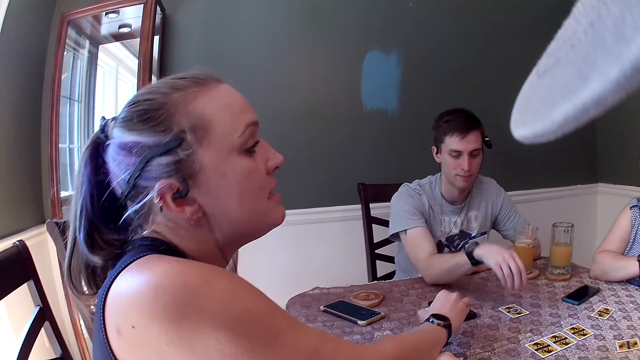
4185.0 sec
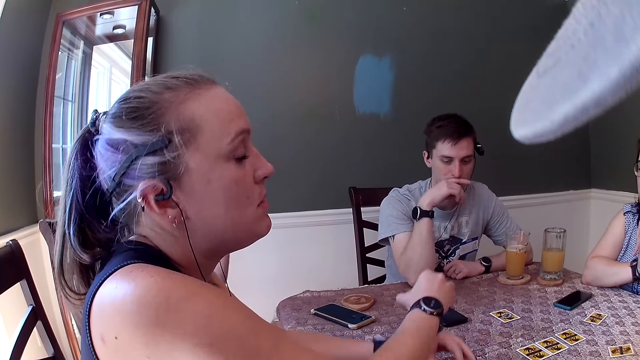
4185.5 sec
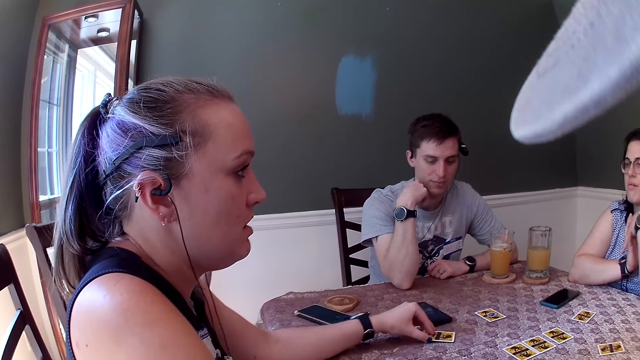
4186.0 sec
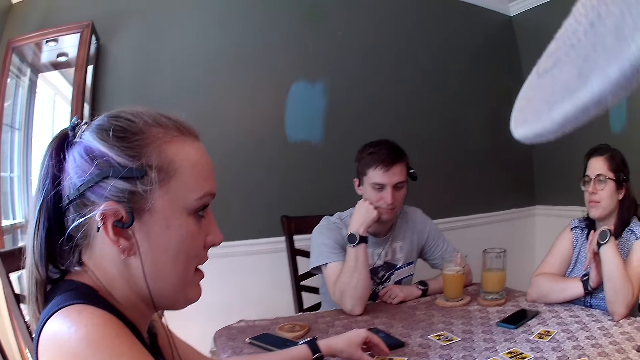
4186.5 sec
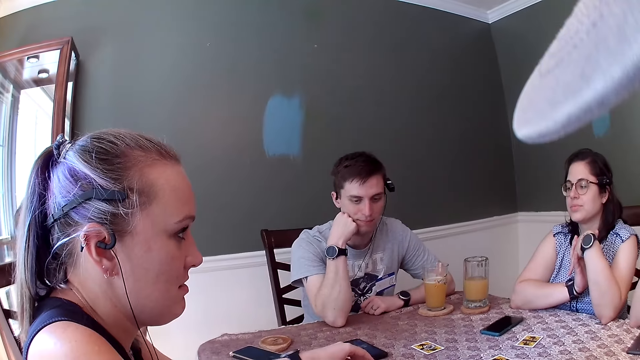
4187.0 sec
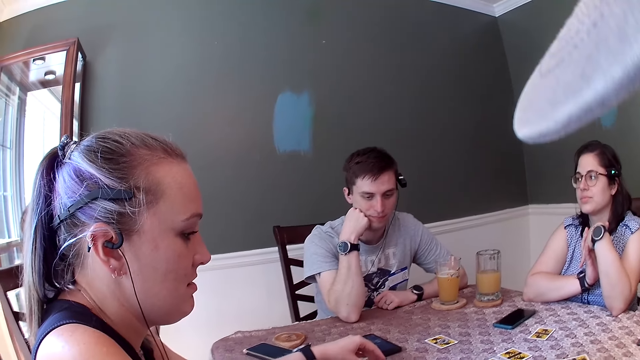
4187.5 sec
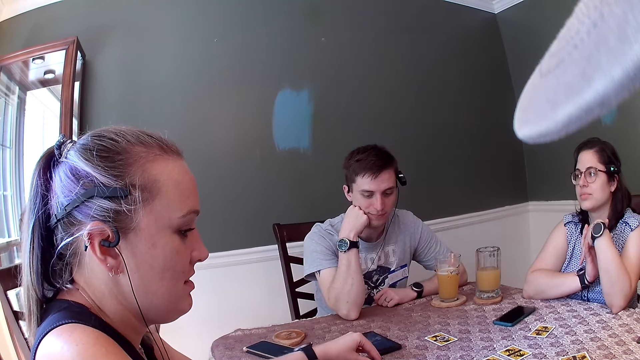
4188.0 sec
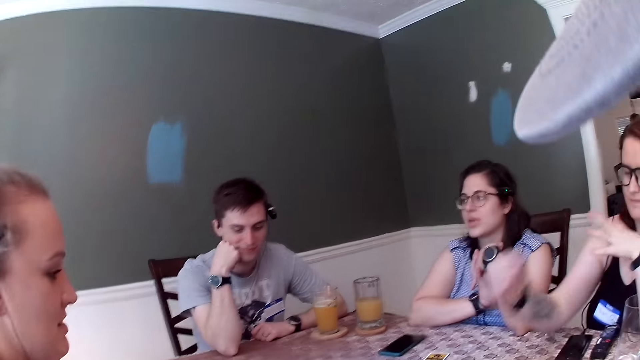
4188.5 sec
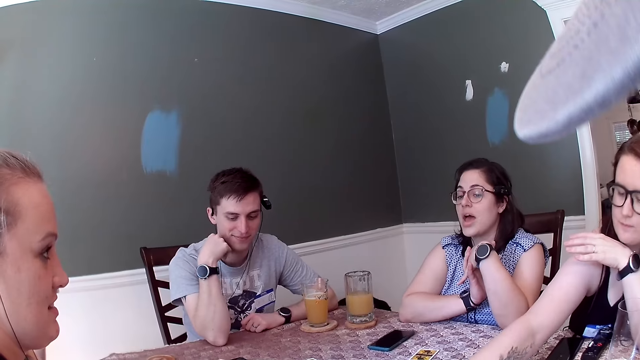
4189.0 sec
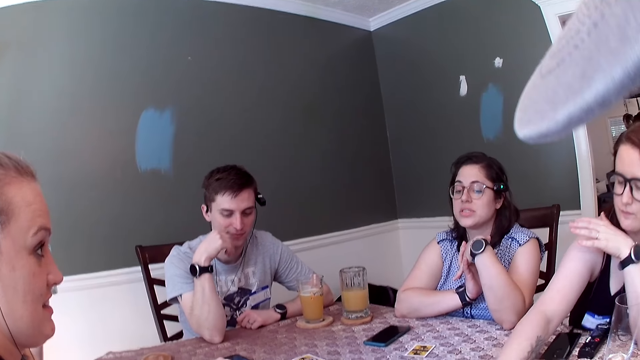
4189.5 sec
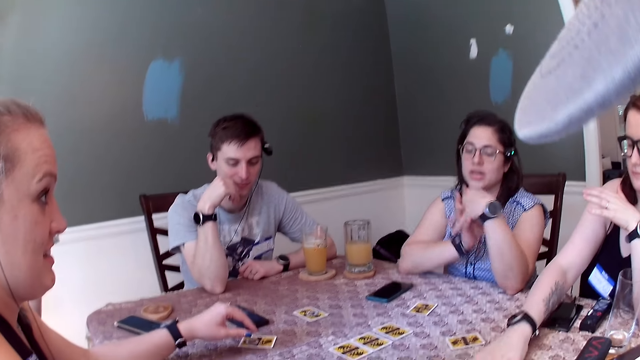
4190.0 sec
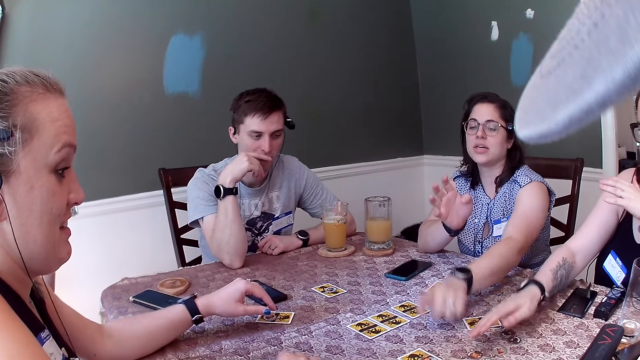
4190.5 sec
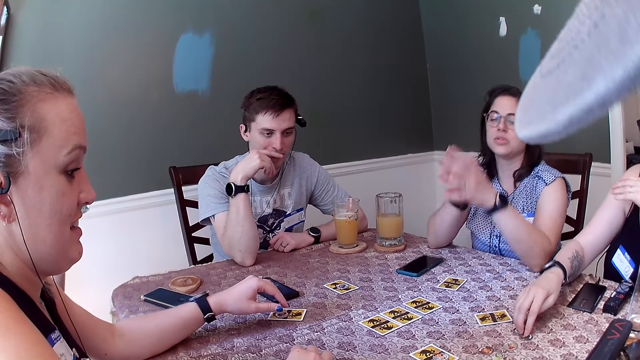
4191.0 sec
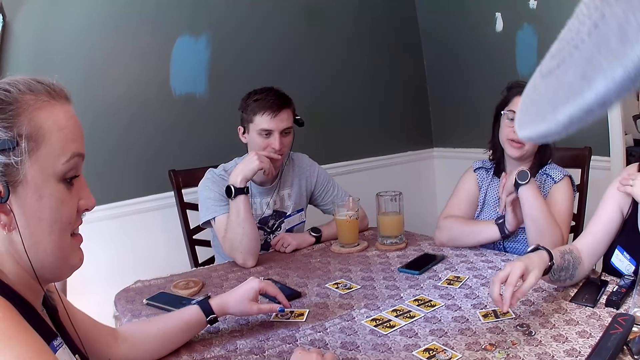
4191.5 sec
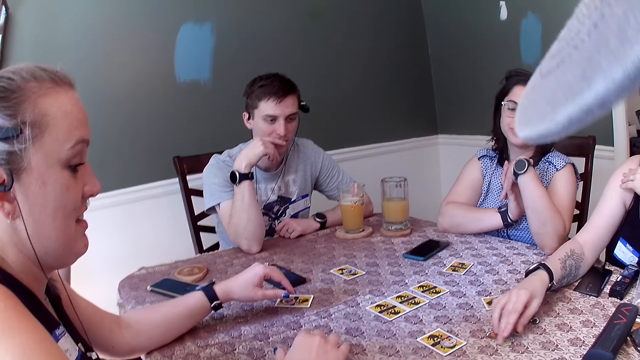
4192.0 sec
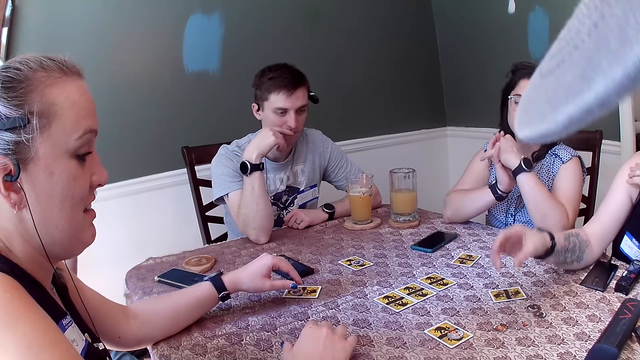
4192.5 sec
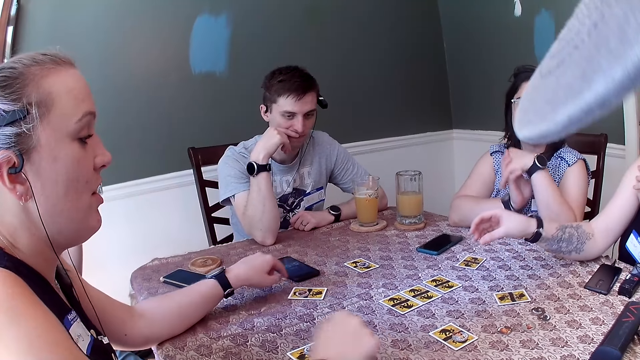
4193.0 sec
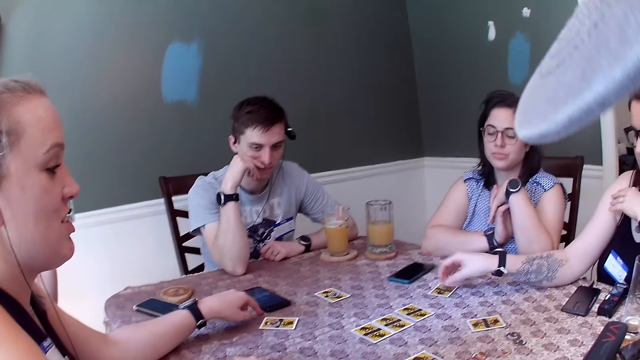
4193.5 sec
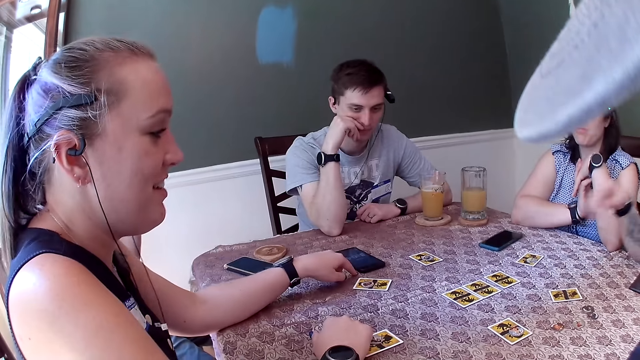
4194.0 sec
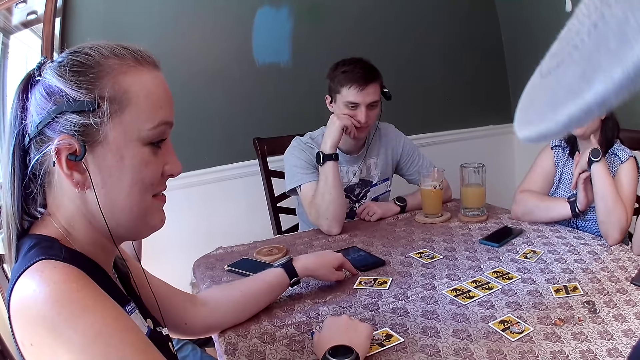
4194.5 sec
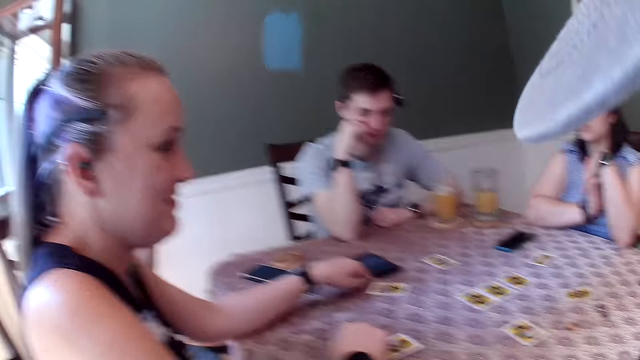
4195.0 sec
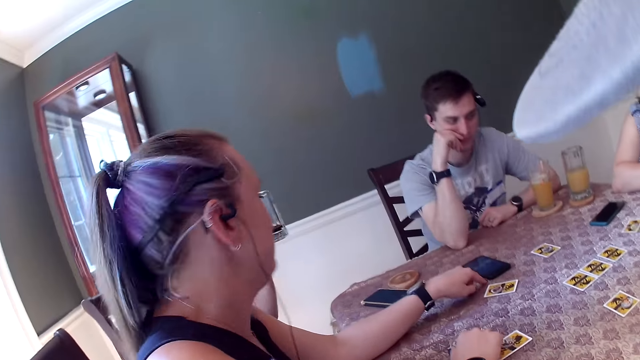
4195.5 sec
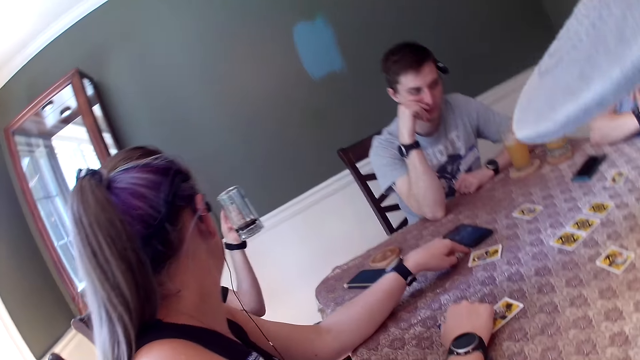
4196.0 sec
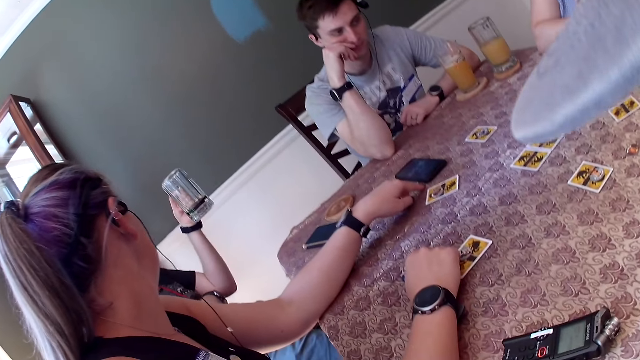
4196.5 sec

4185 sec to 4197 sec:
A woman moves the card on the table with her left hand. The camera wearer looks around. Another woman moves a chip on the table with her right hand. A third woman touches the table with her left hand. The second woman touches the chips with her right hand, picks up a chip from the table with her right hand, and drops the chip on the table with her right hand. The camera wearer looks at a person.

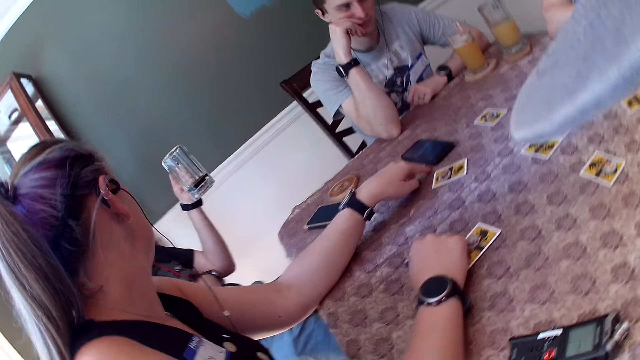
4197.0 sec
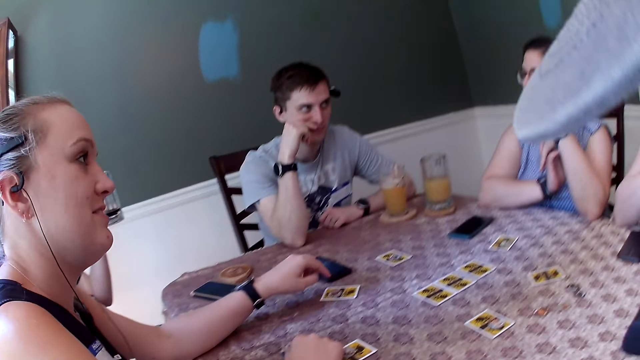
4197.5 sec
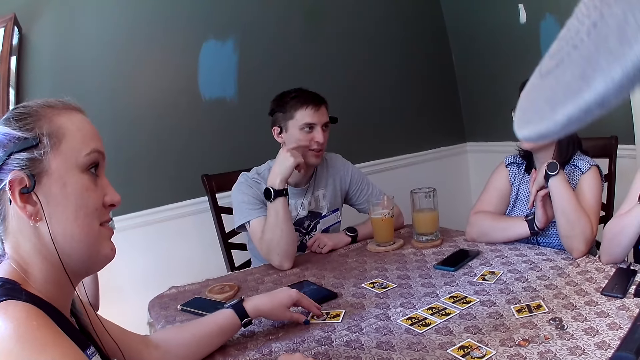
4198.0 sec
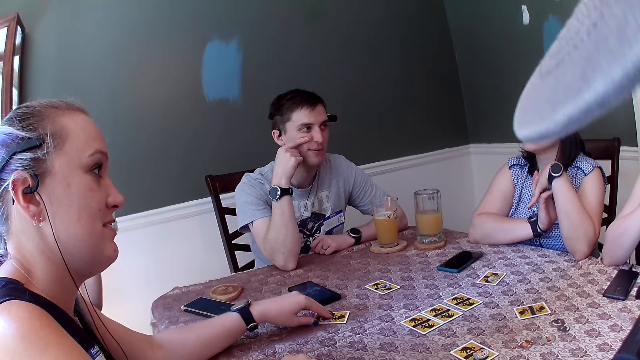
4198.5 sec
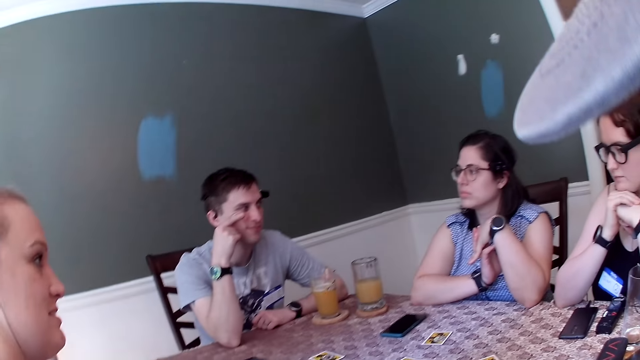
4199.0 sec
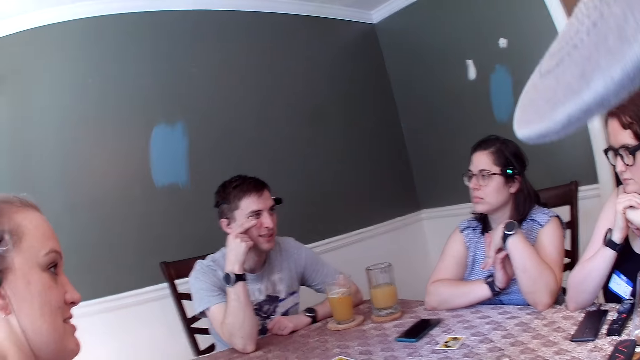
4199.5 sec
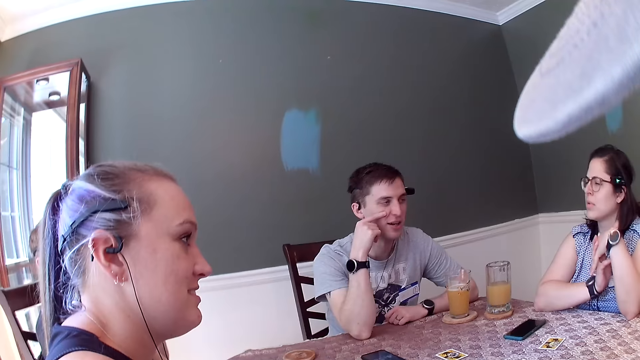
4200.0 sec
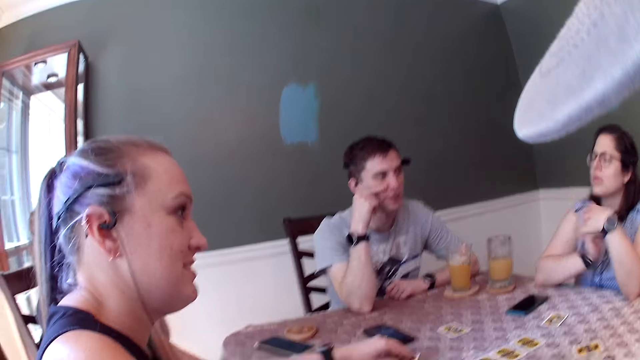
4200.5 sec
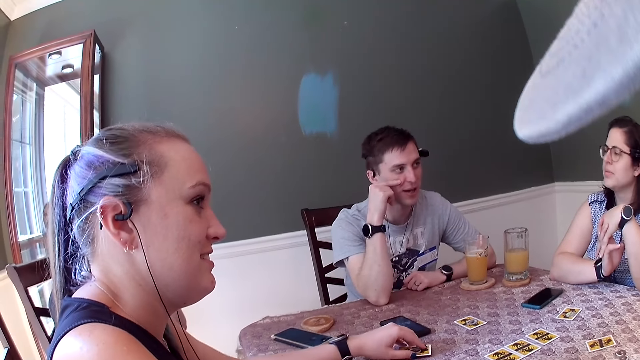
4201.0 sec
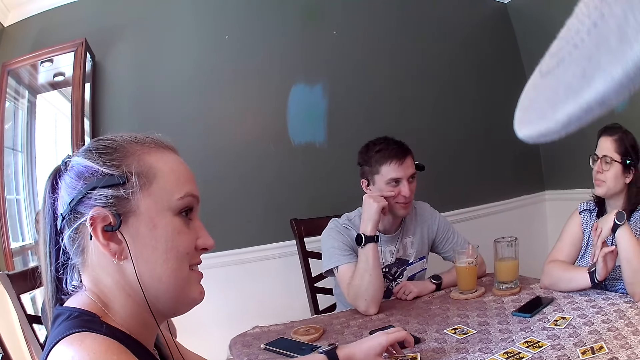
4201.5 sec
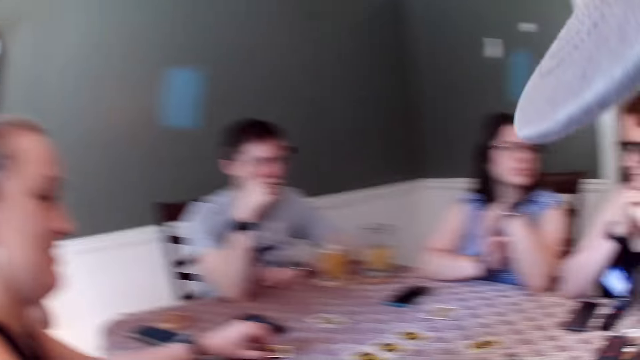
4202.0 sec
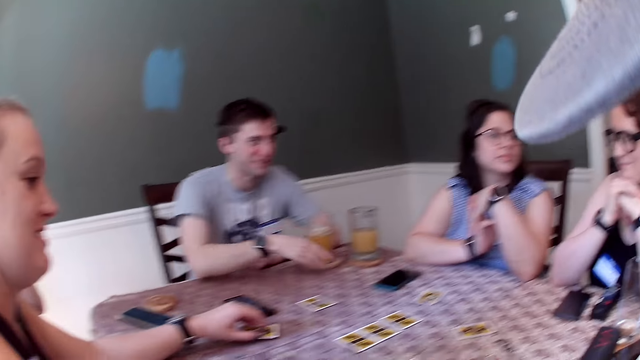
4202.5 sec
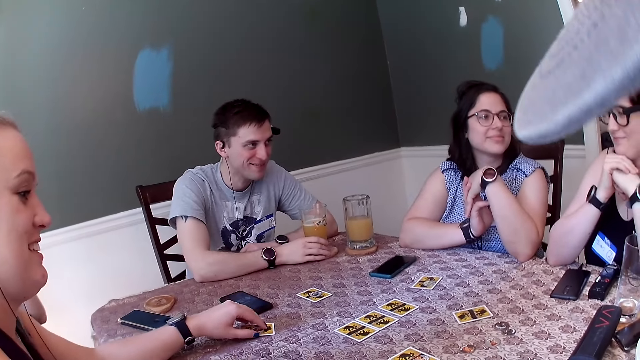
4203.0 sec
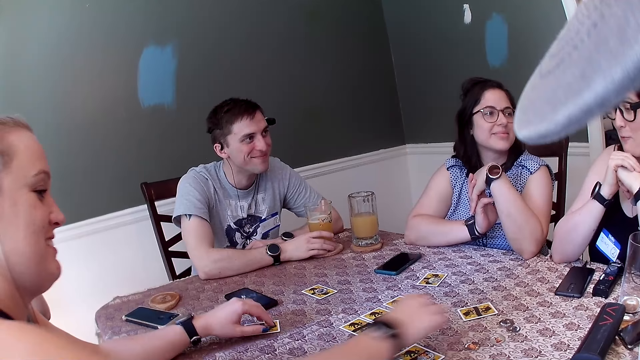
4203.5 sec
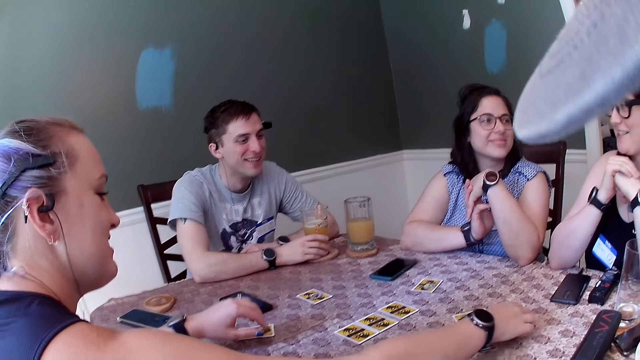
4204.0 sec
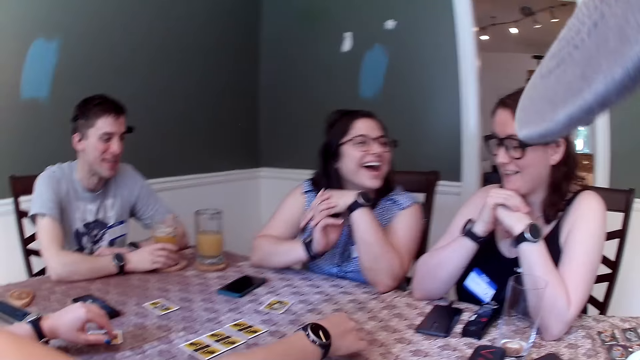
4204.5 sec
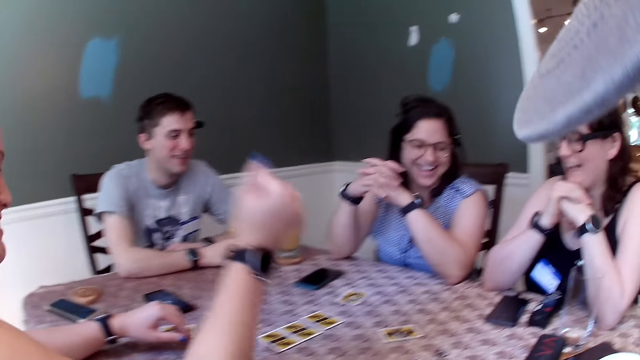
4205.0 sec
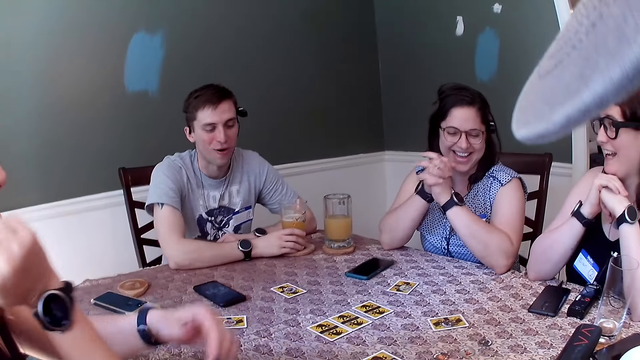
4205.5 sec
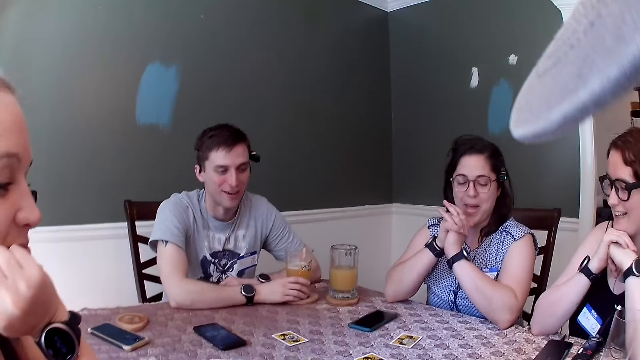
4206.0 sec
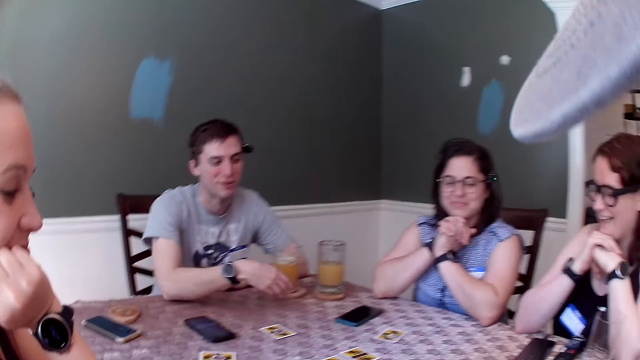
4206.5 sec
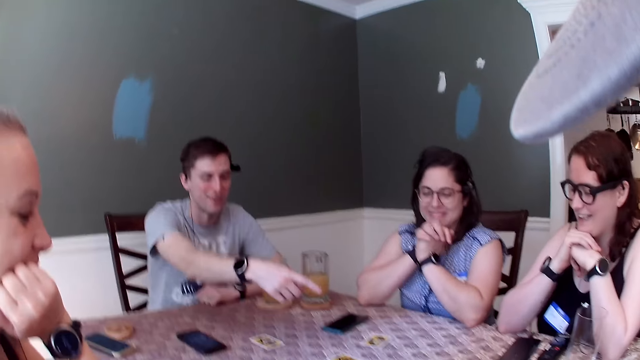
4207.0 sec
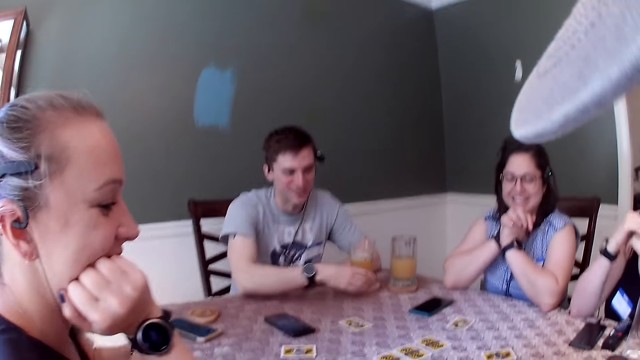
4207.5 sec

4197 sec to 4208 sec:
A woman touches a card on the table with her left hand. The camera wearer looks around. The woman moves a chip on the table with her right hand.
